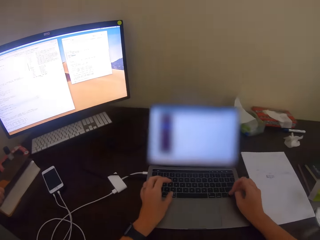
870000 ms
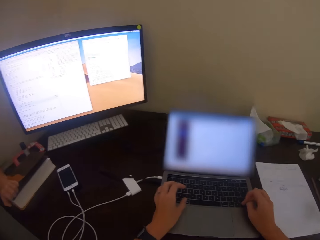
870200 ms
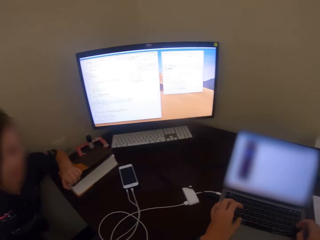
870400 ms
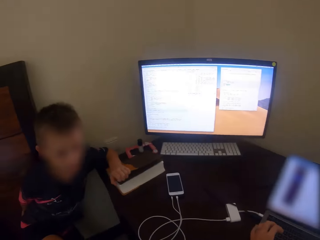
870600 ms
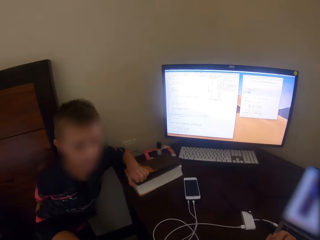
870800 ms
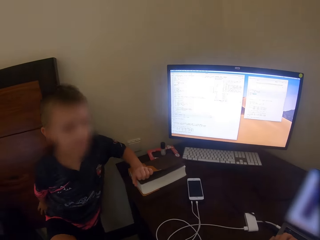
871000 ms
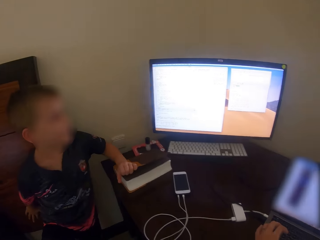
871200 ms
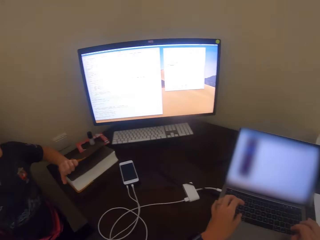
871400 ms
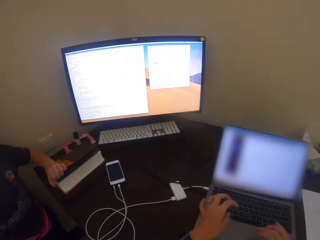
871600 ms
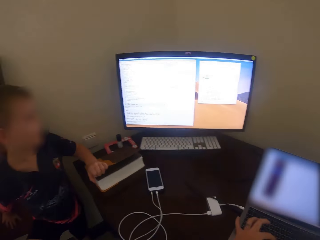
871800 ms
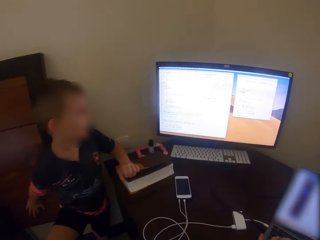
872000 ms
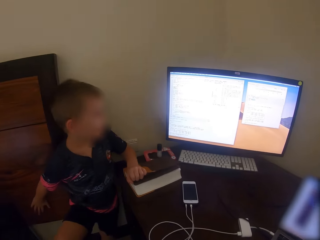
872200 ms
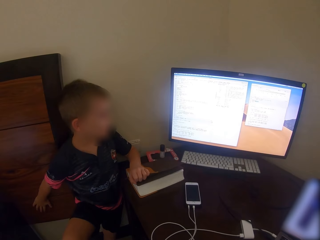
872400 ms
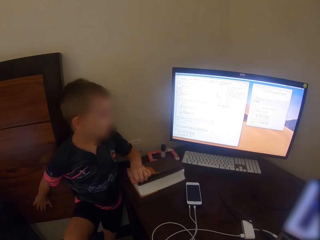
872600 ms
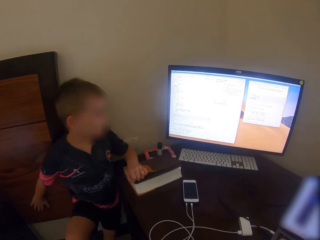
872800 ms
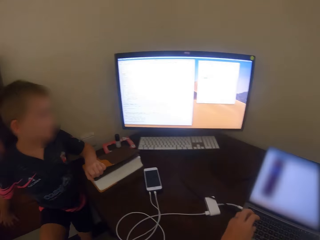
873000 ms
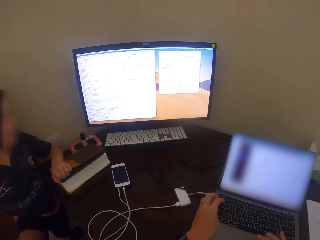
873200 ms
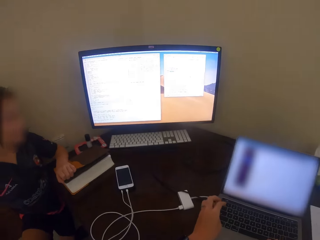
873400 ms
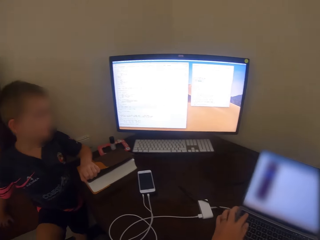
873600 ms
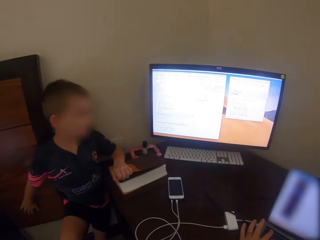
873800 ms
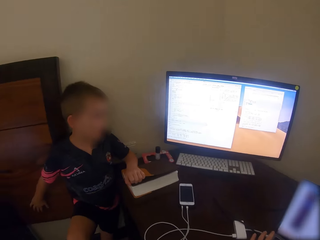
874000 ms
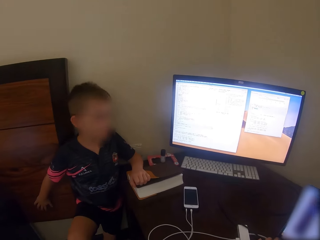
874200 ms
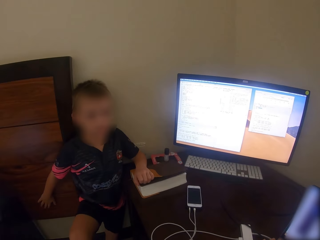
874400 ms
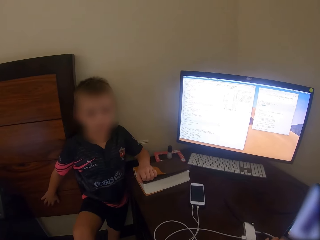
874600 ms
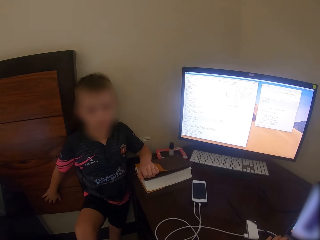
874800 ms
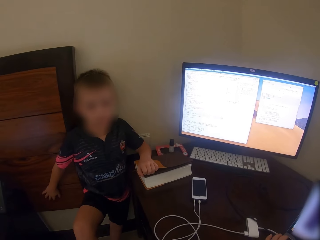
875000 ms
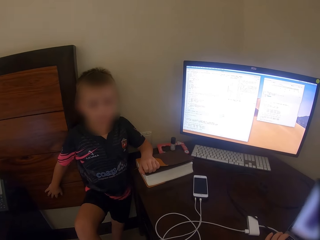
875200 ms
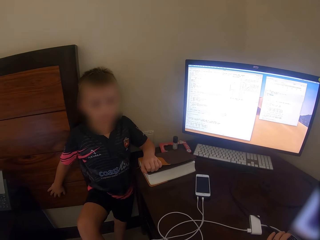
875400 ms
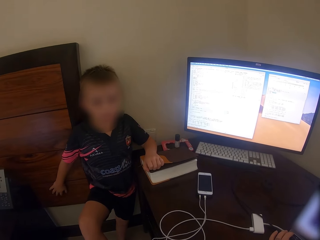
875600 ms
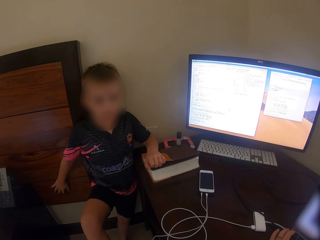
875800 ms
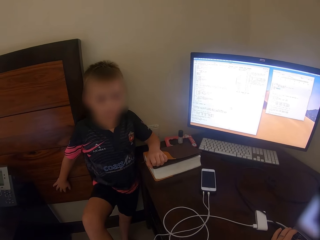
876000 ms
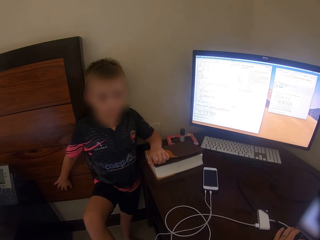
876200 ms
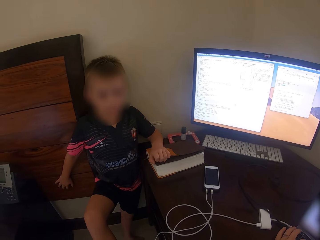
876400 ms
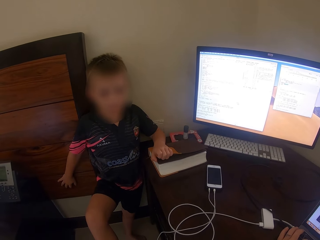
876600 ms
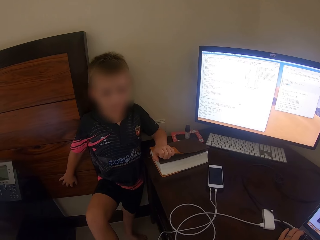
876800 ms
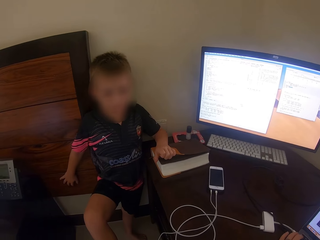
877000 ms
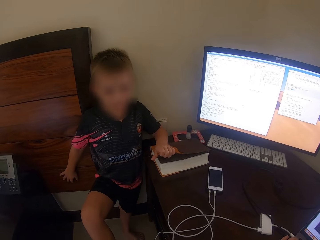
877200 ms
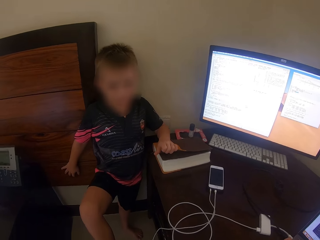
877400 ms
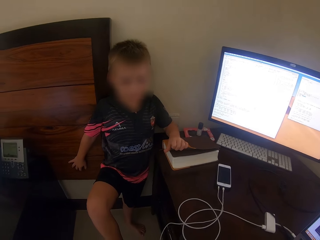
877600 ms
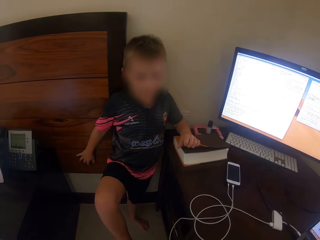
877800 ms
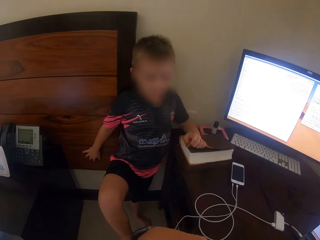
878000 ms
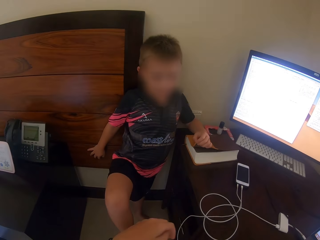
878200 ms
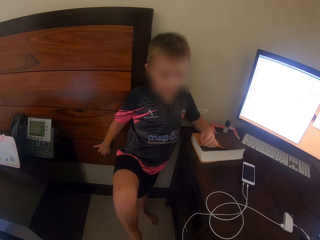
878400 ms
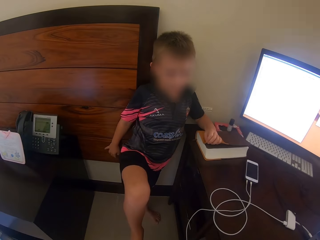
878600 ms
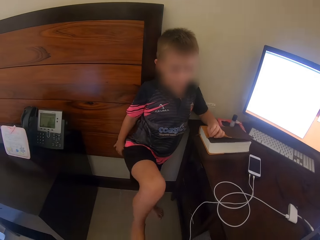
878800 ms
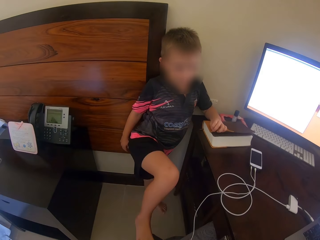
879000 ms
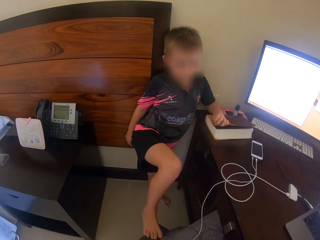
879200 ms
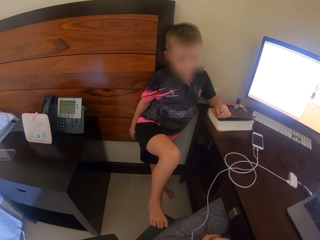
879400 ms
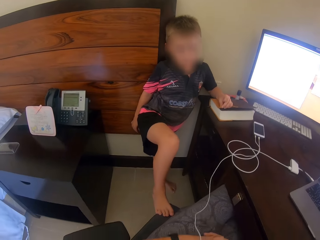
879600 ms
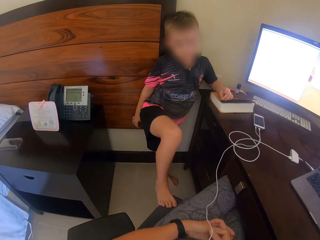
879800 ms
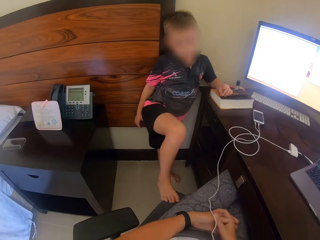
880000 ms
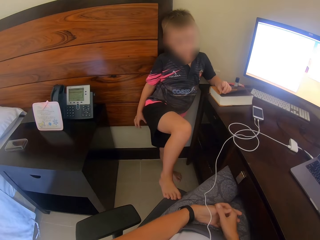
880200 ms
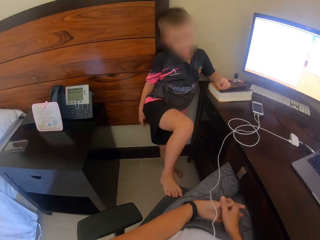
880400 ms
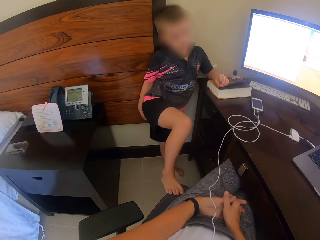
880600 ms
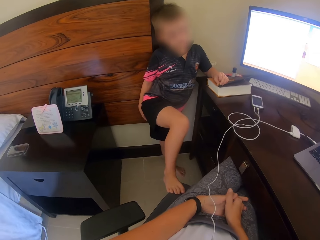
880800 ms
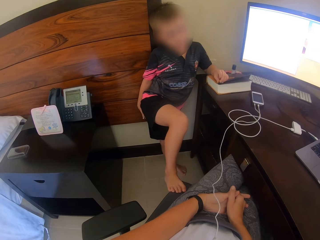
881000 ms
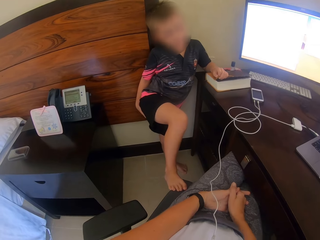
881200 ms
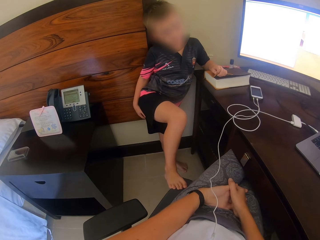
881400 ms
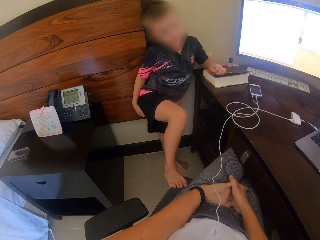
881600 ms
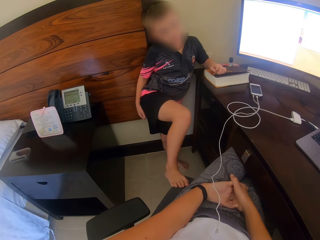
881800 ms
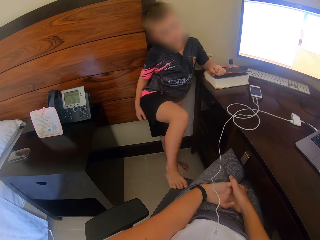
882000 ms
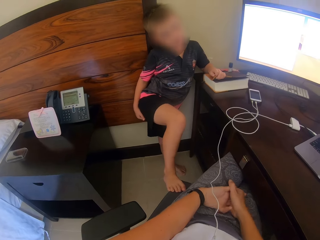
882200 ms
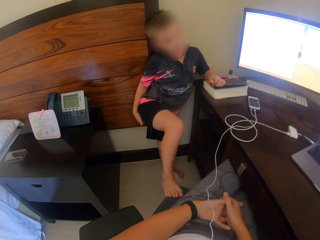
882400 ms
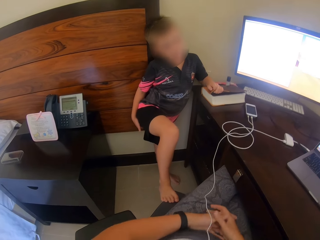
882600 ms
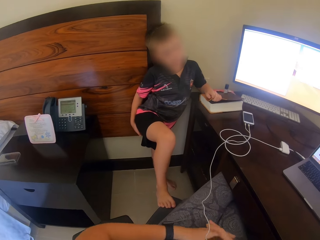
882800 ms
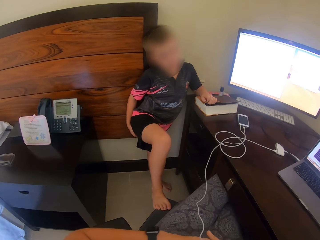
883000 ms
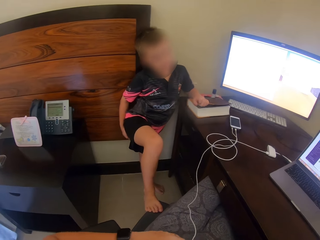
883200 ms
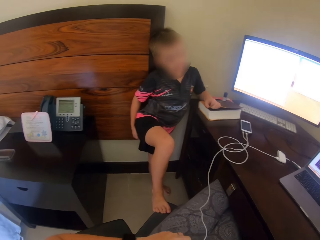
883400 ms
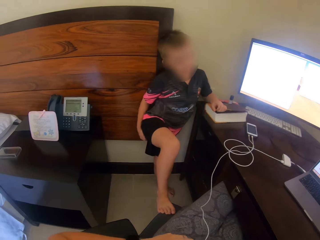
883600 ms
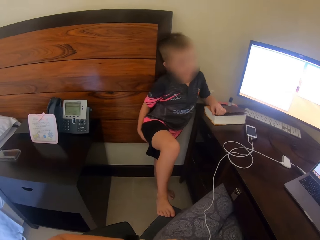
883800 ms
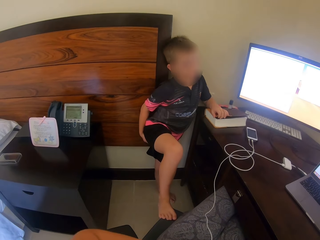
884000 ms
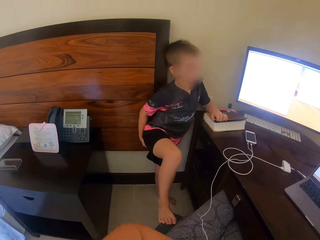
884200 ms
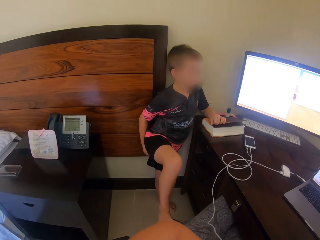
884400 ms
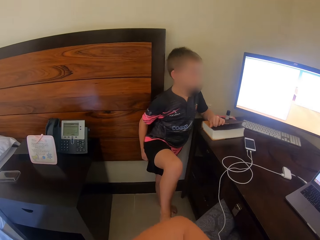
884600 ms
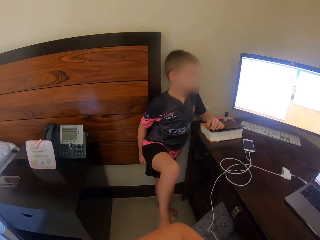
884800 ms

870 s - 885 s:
The camera wearer uses the laptop and talks. A man talks. The camera wearer talks. The man talks. The camera wearer looks around. The man moves the leg and talks. The camera wearer holds her hands.

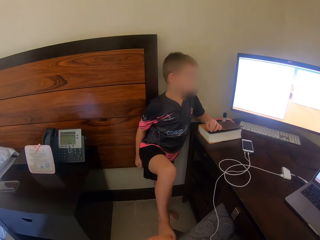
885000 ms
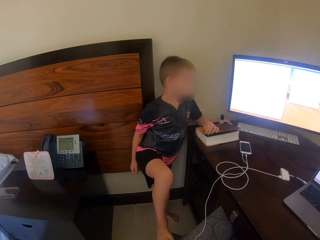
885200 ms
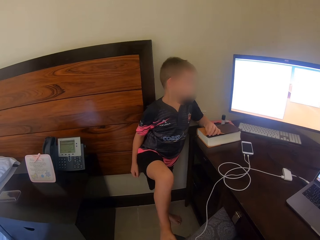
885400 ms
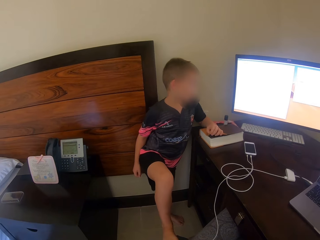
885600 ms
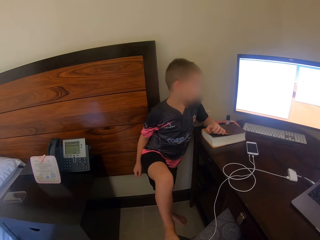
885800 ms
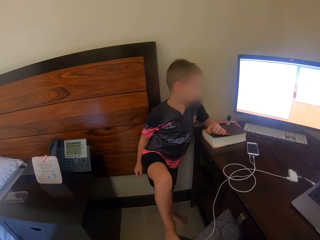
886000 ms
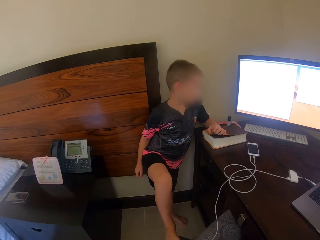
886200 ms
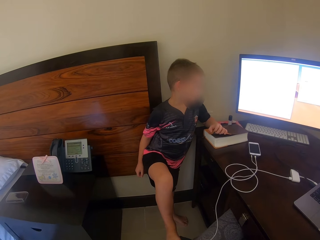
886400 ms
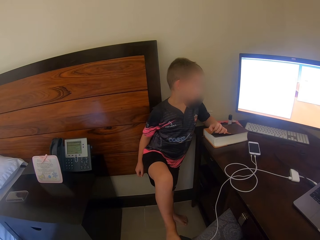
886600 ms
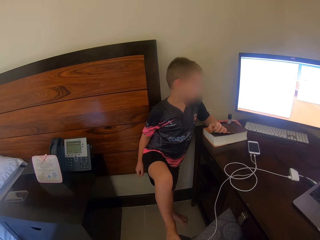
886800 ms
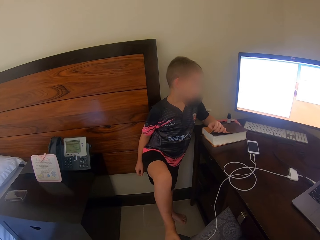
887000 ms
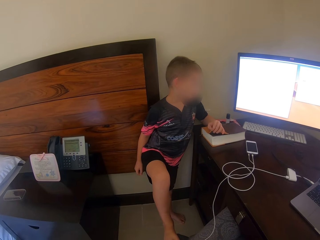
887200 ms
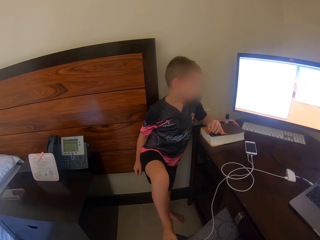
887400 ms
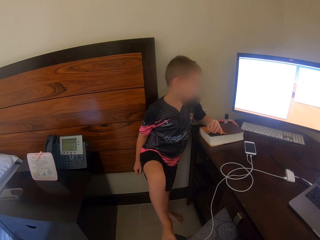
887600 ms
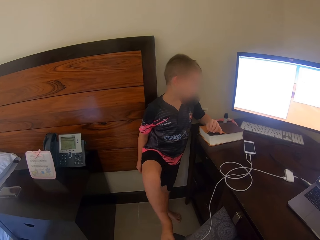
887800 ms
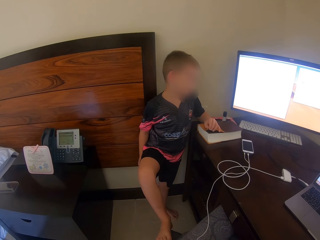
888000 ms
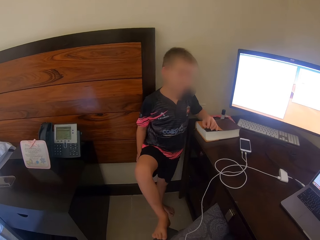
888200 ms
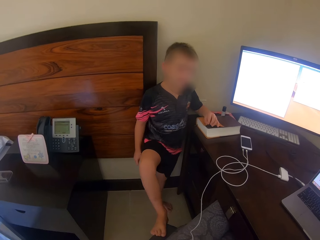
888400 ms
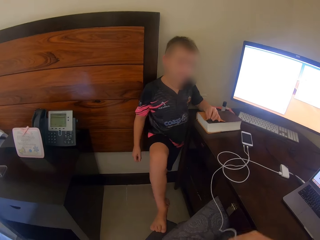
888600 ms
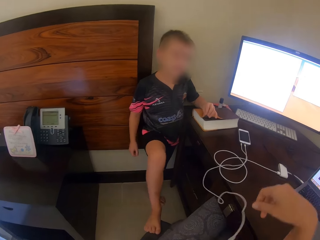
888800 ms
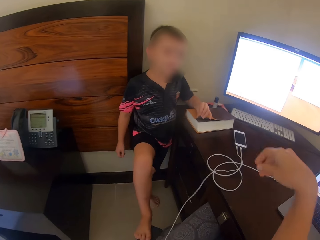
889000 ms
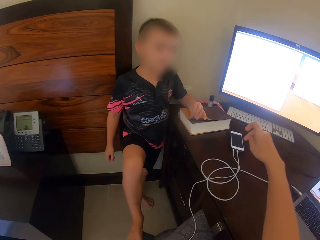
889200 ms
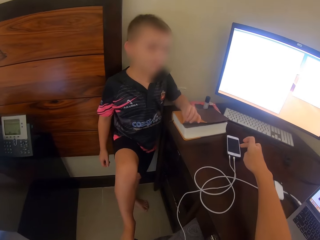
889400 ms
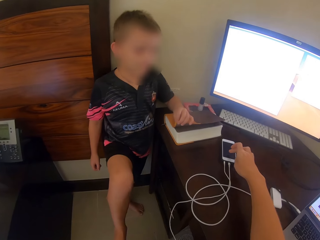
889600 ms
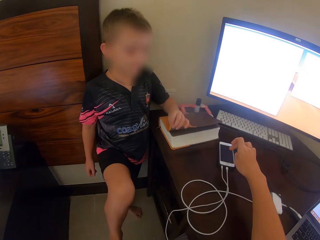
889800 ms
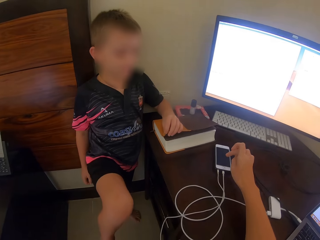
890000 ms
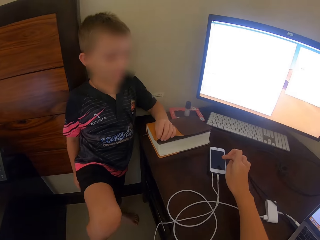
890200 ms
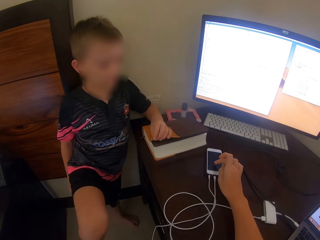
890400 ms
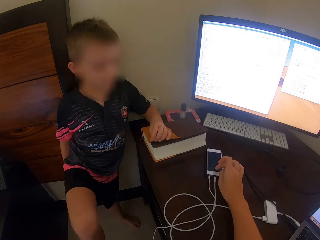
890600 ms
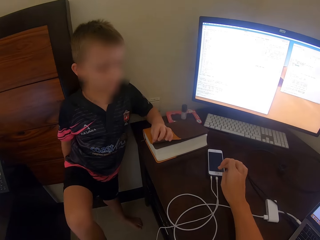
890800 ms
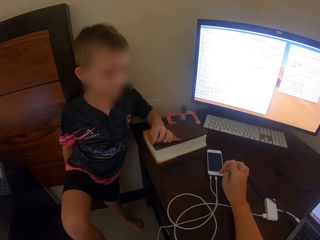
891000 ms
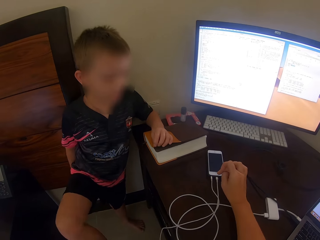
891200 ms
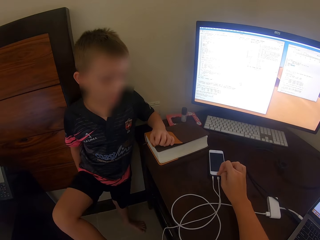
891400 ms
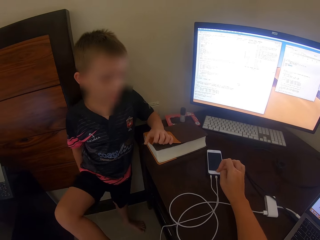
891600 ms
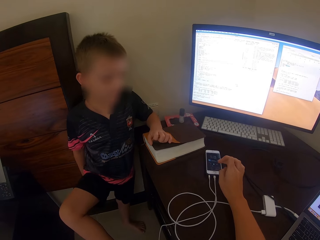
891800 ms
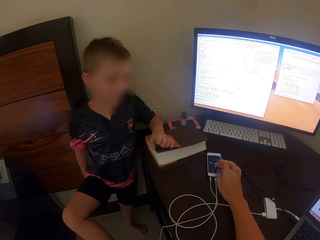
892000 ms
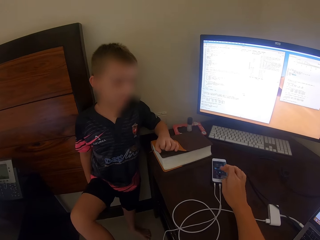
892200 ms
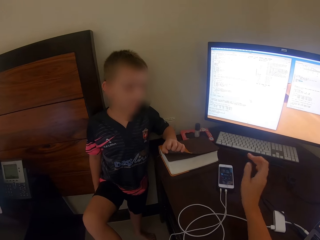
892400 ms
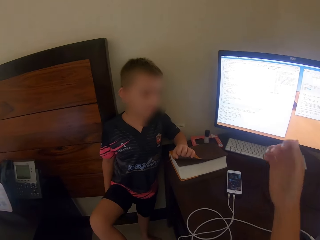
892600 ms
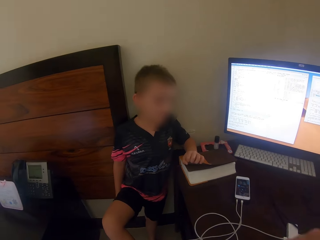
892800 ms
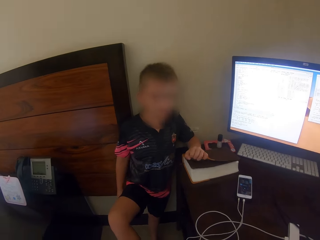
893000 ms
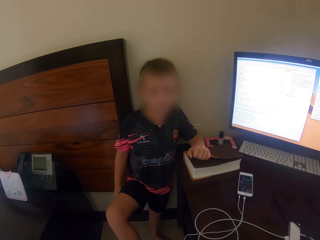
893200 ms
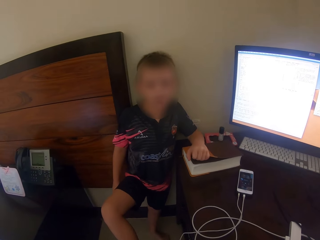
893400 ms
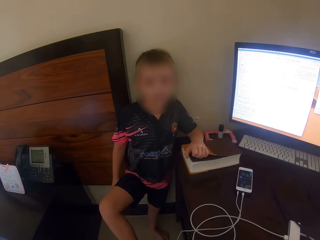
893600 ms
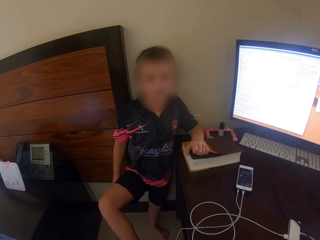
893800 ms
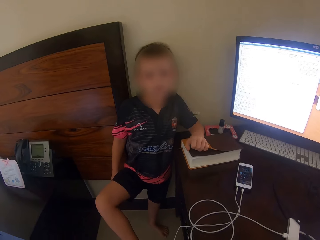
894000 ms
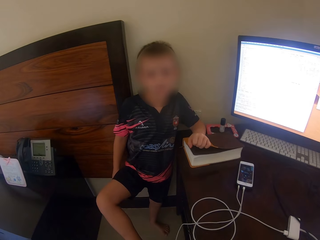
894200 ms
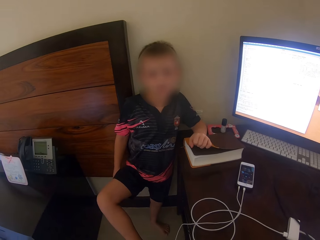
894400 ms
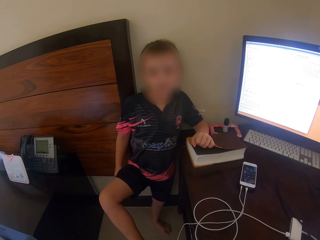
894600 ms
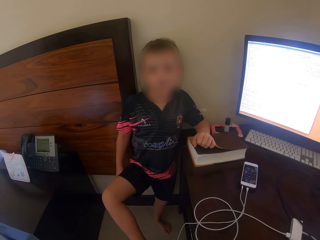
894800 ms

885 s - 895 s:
The camera wearer looks around. A man moves the leg. The camera wearer touches the phone with her right hand. She lifts the hand. The man talks.
